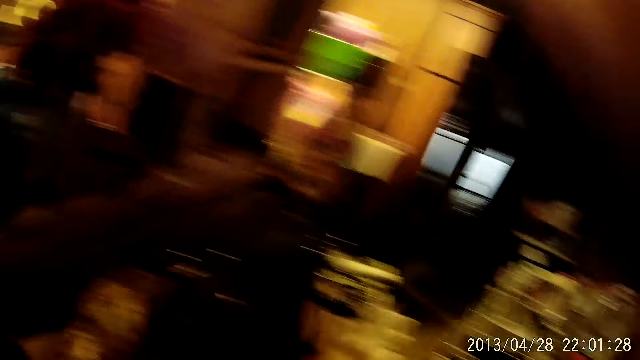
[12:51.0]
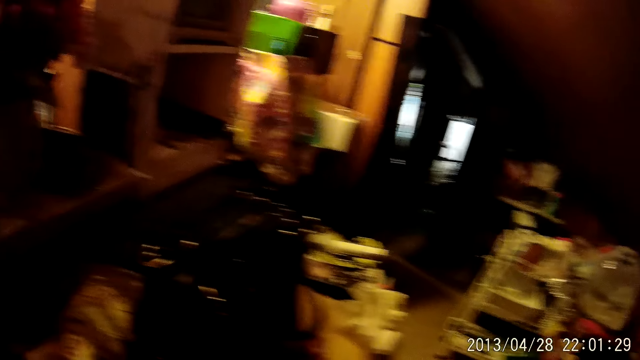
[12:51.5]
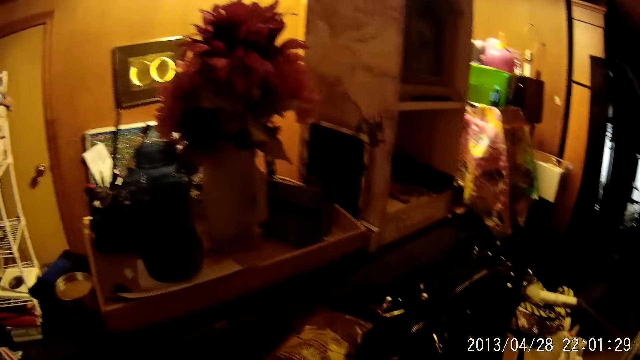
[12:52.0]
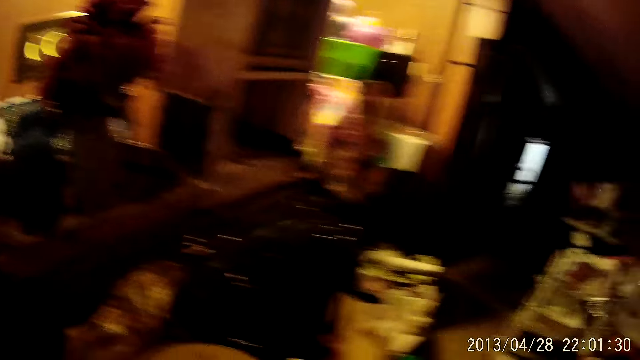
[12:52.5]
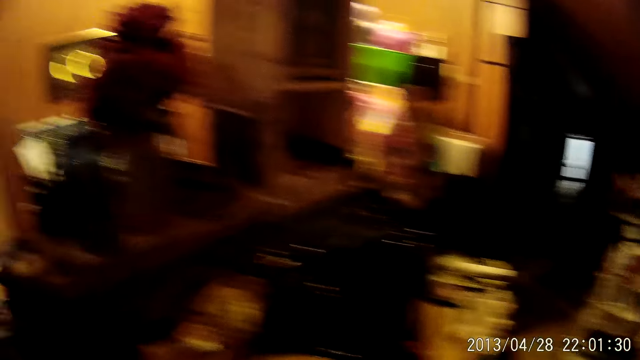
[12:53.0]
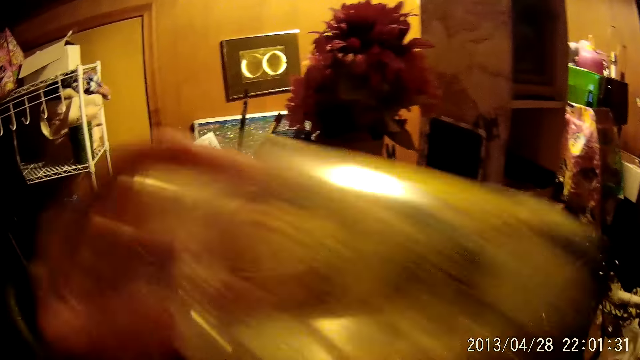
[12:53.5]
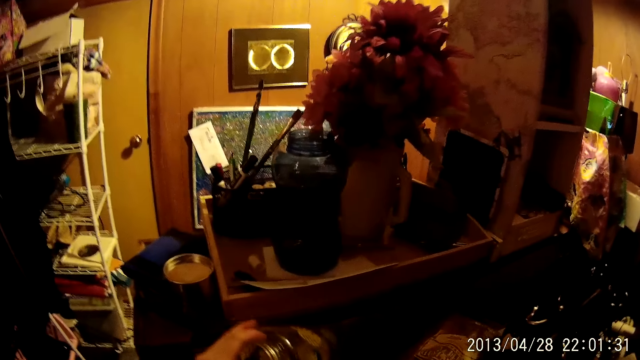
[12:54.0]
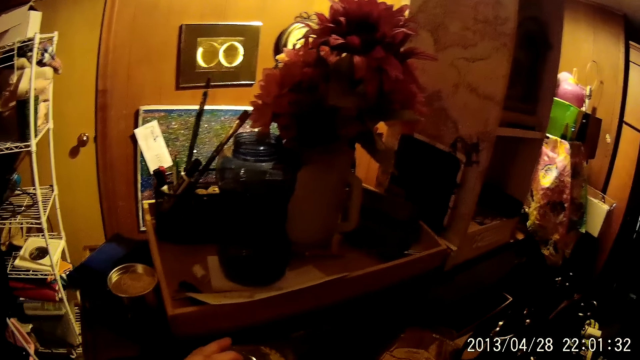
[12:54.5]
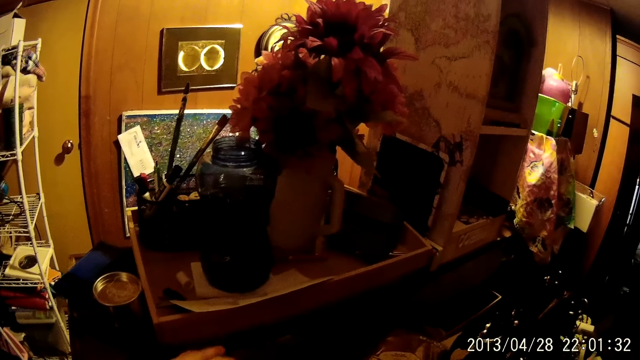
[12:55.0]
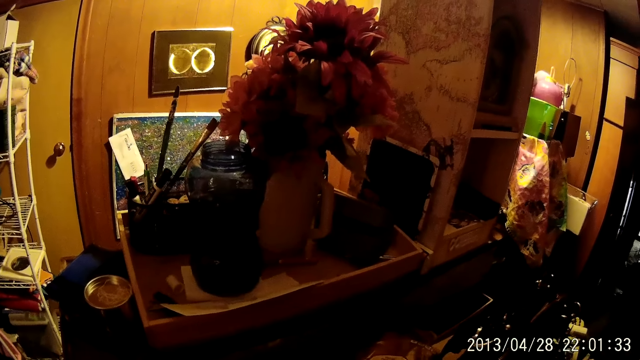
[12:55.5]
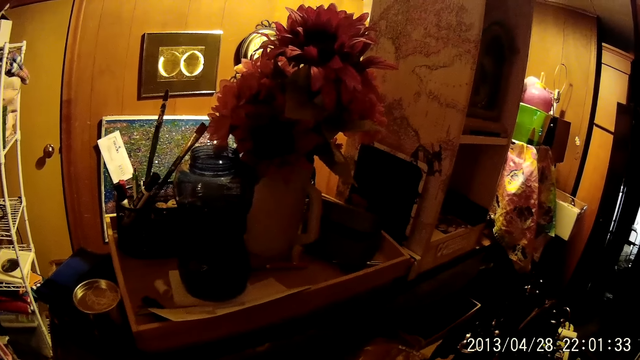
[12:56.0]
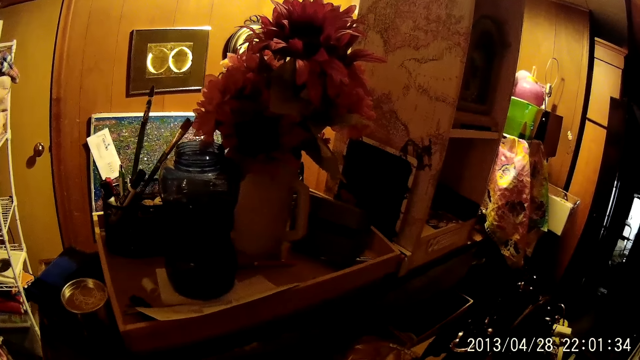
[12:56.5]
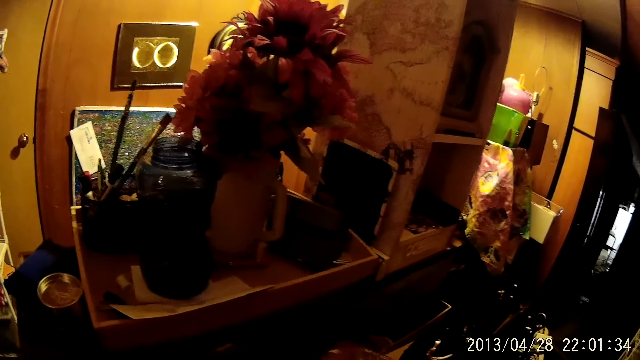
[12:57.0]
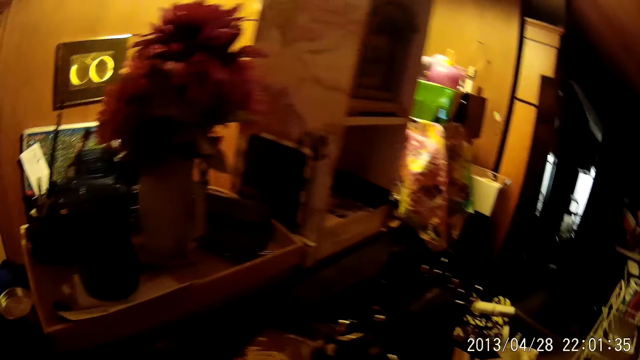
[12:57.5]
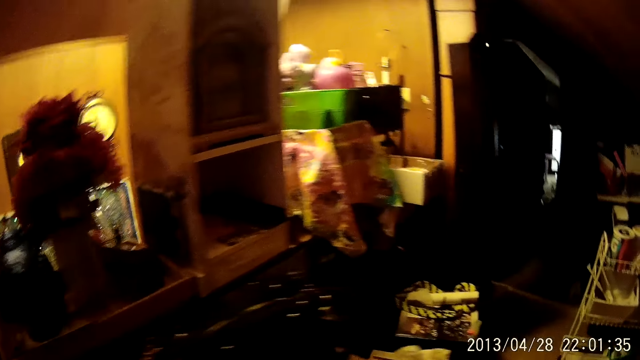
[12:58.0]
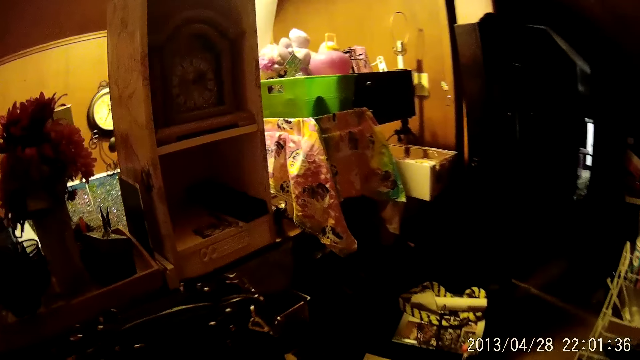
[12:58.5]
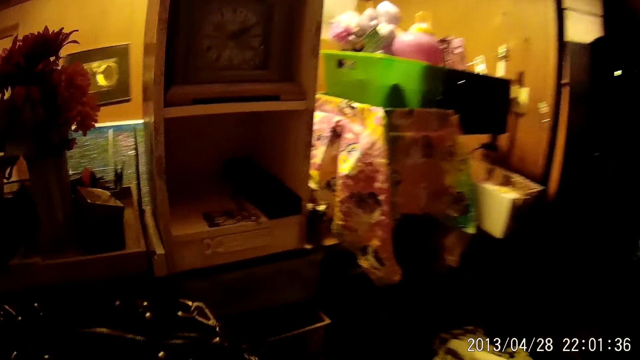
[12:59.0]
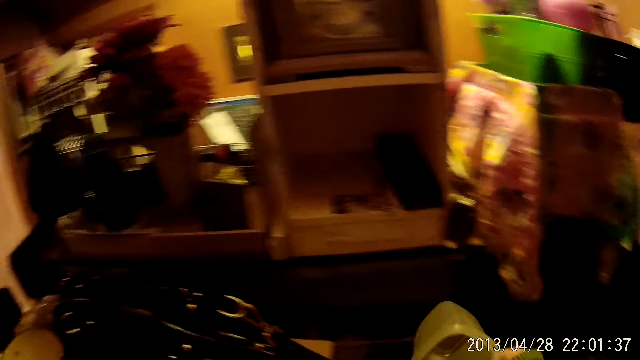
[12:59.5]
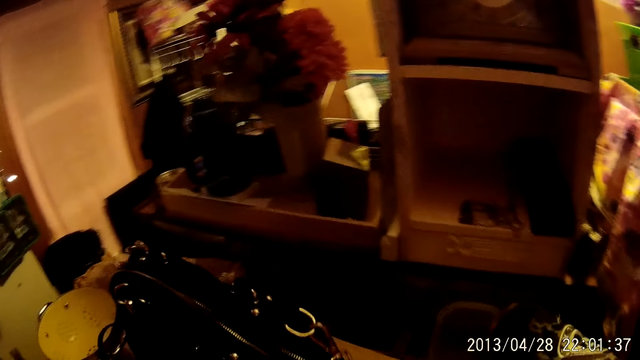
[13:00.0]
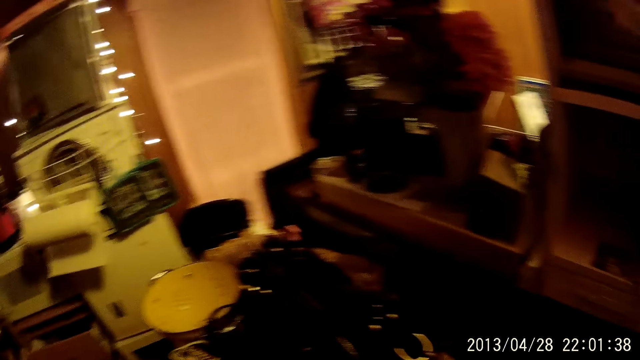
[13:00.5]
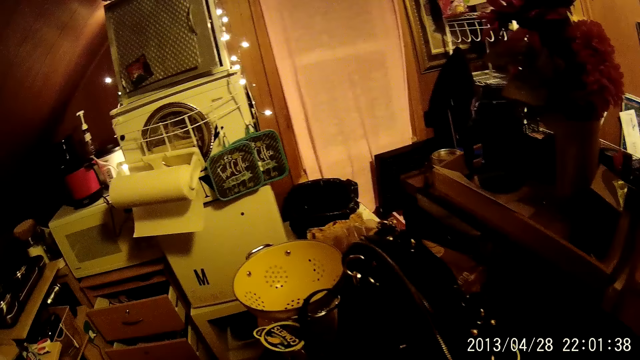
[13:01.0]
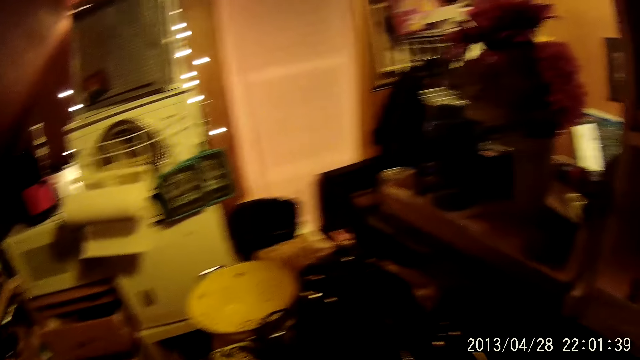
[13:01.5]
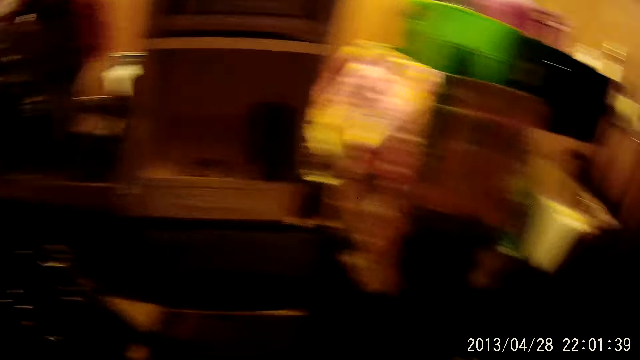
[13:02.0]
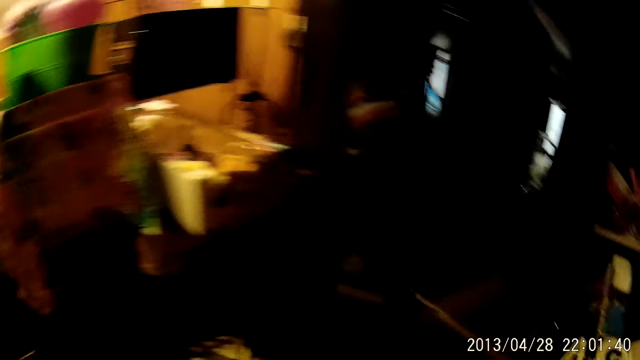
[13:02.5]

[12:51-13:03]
The camera wearer looks around. They pick up a bread or container. They place the bread on the table. They walk in the house.

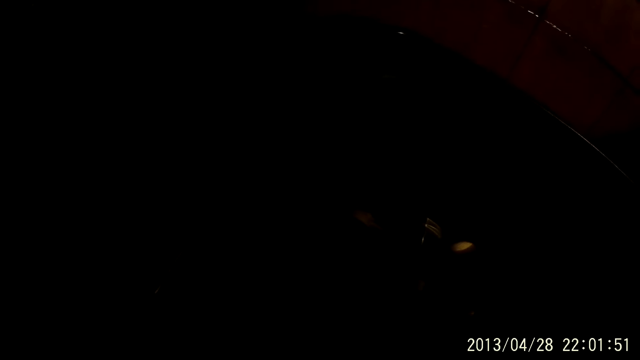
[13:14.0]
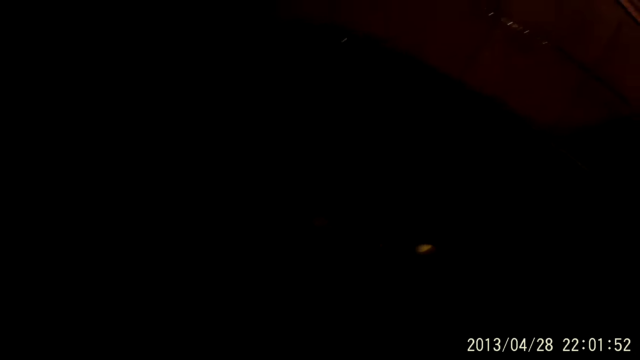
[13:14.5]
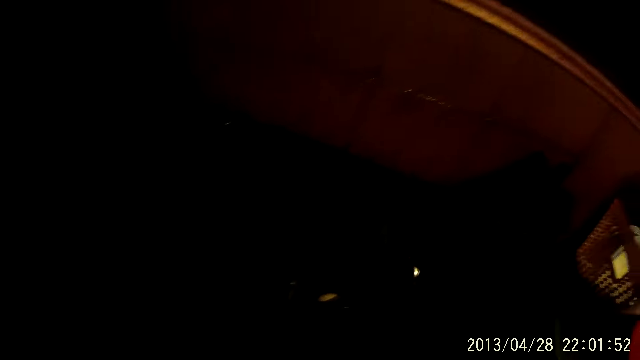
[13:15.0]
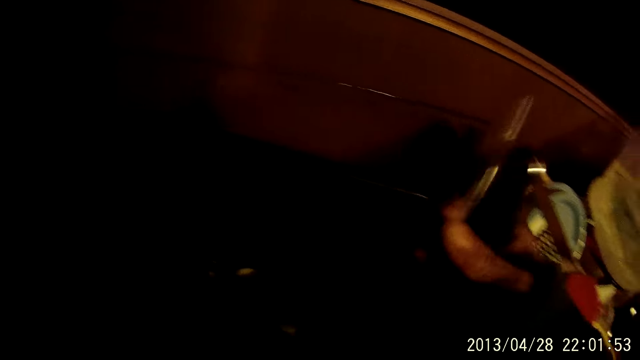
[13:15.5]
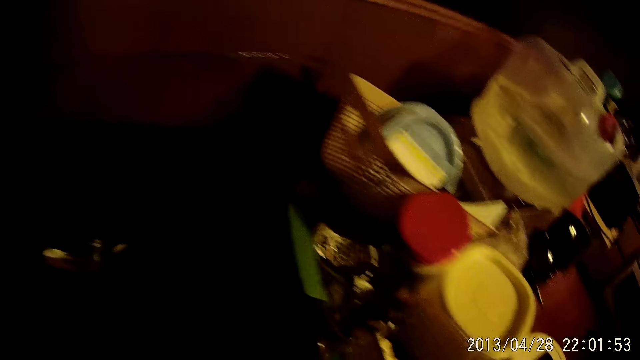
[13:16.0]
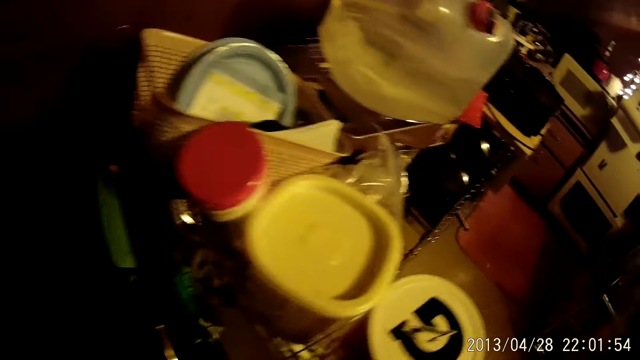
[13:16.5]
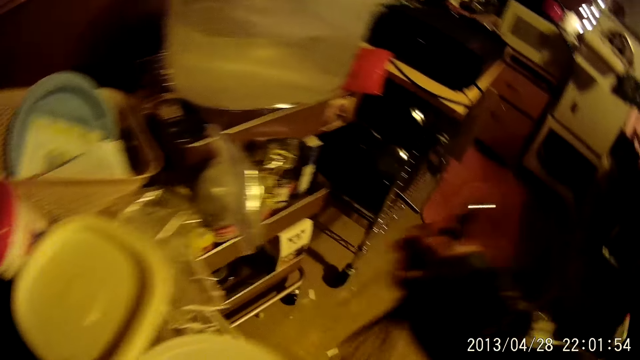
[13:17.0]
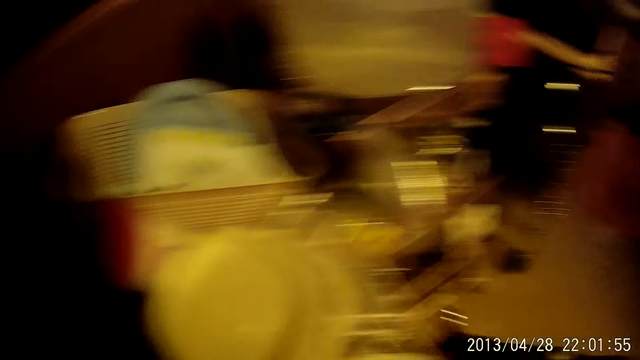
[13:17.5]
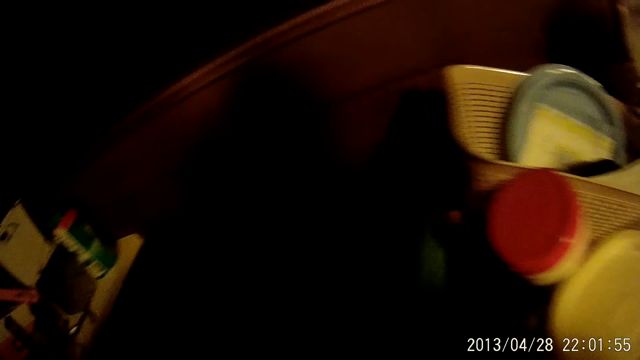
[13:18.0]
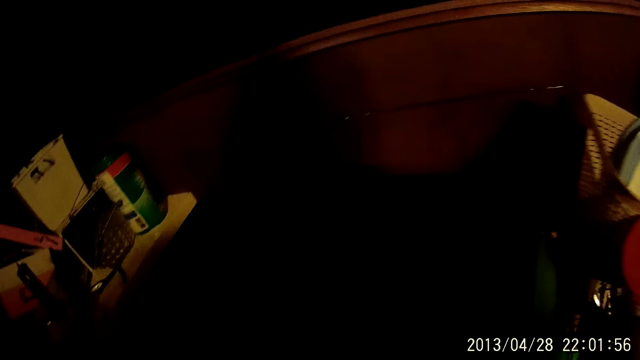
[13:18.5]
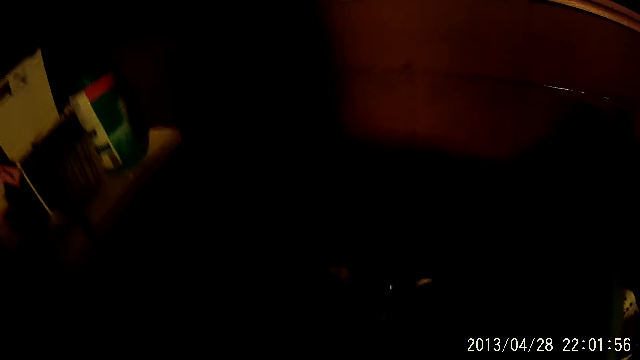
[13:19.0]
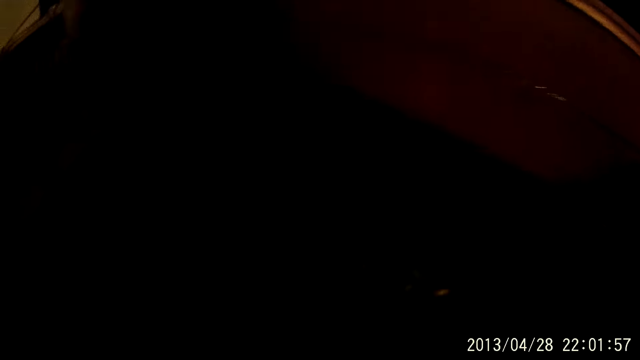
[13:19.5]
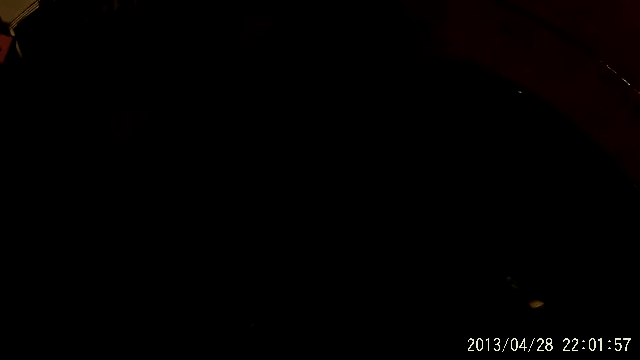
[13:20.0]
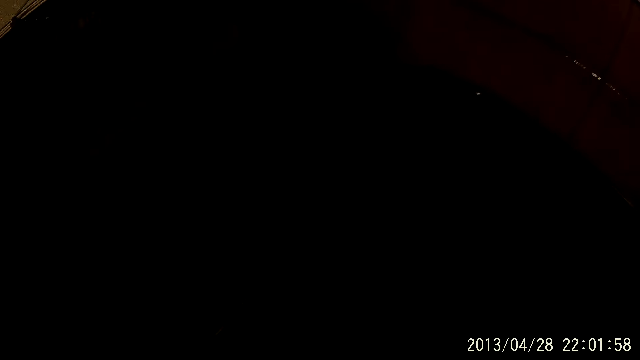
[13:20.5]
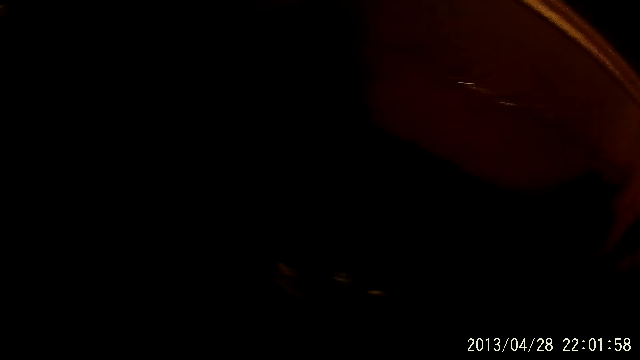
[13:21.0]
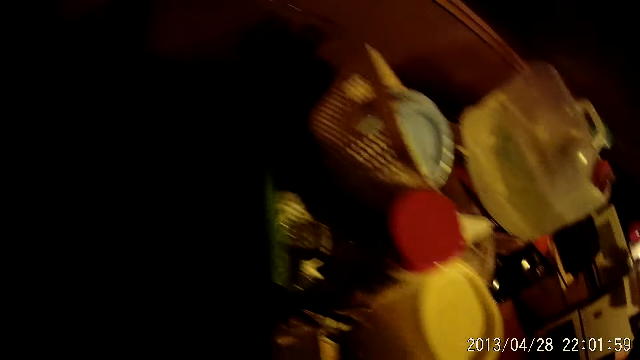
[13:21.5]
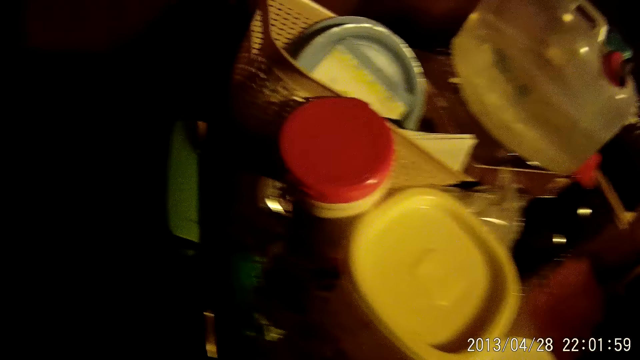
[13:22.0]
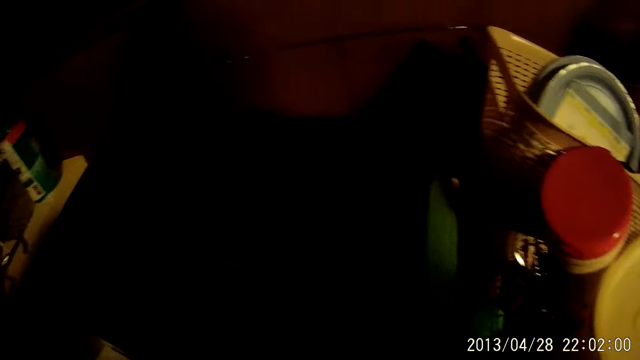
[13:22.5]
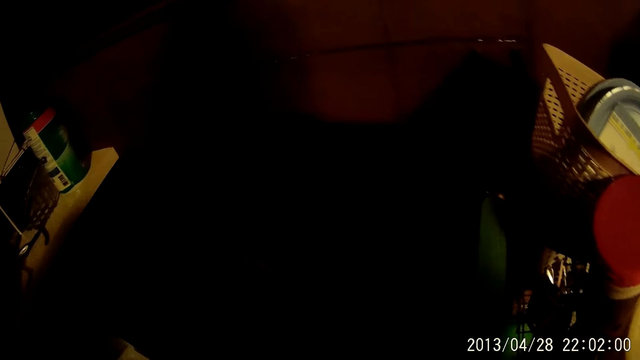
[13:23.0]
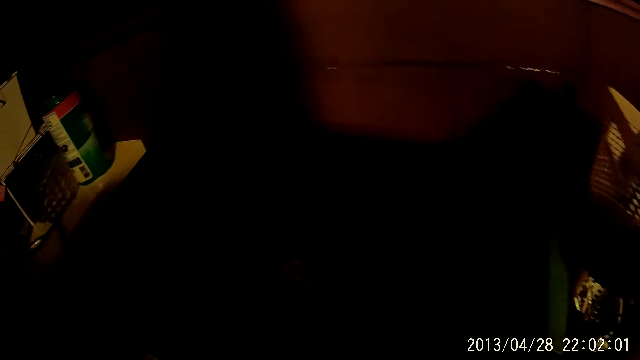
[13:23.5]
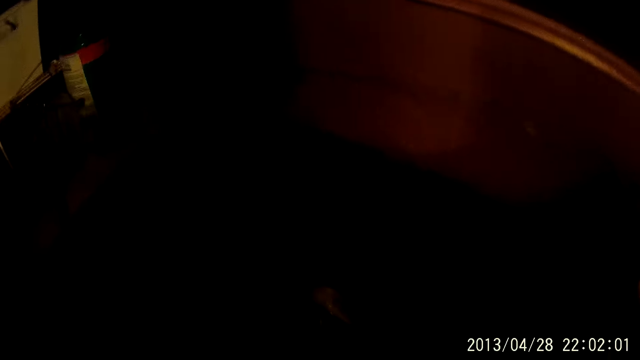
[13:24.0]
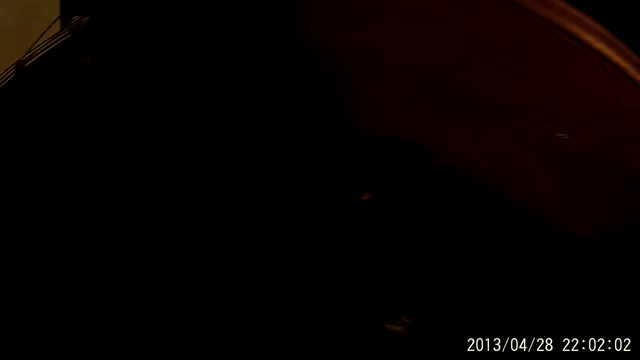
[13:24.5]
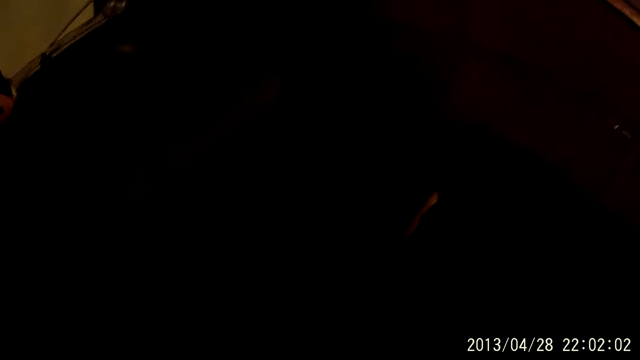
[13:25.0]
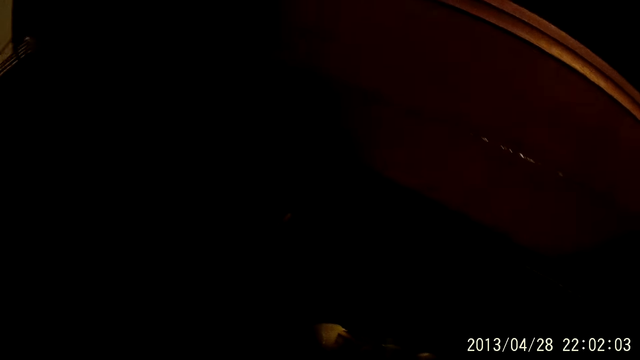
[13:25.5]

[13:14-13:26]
The camera wearer picks up a serving spoon. They place the serving spoon on the stand. They walk in the house.
